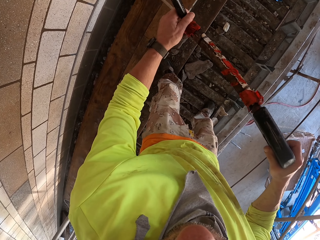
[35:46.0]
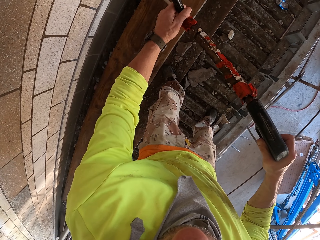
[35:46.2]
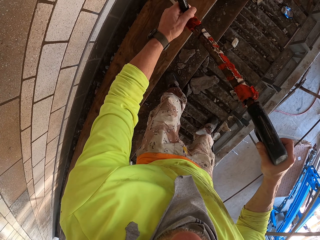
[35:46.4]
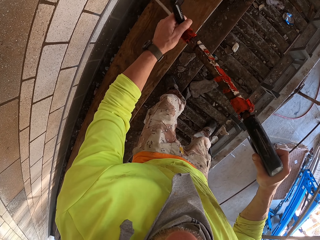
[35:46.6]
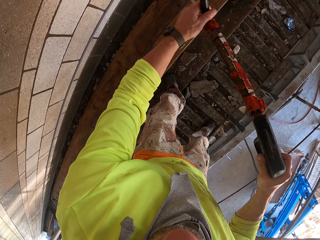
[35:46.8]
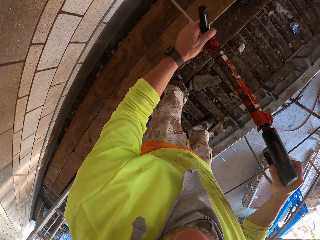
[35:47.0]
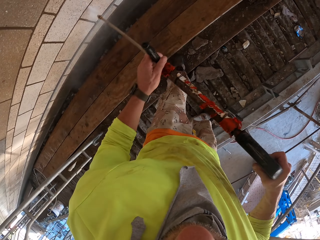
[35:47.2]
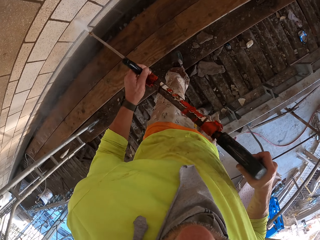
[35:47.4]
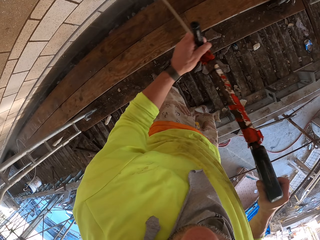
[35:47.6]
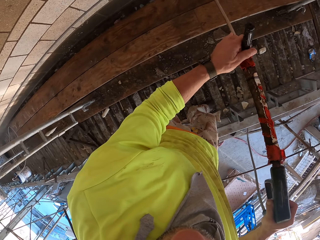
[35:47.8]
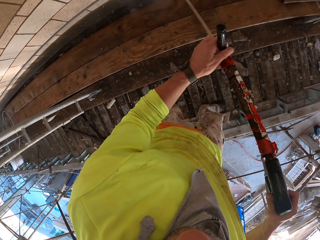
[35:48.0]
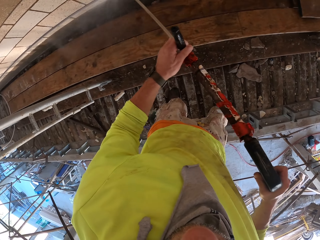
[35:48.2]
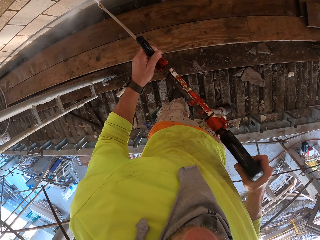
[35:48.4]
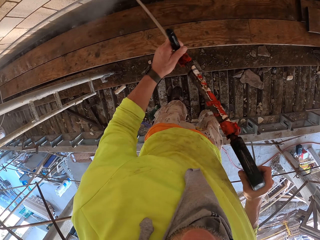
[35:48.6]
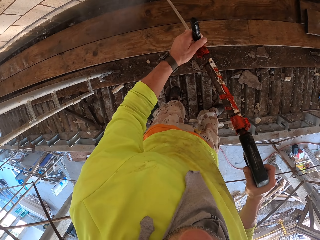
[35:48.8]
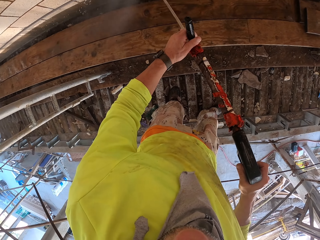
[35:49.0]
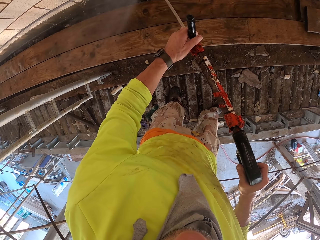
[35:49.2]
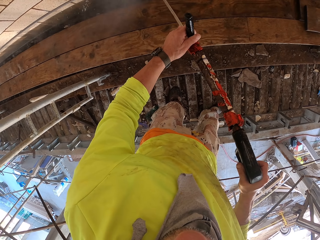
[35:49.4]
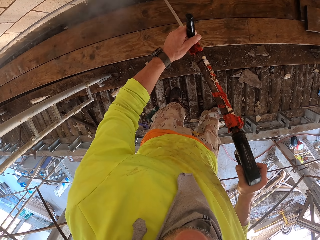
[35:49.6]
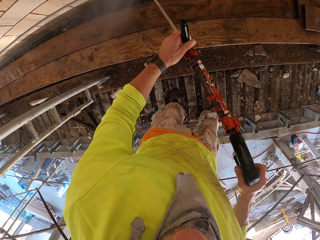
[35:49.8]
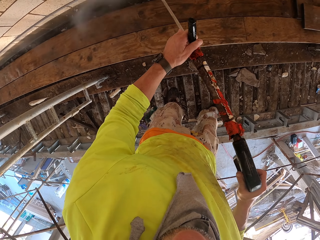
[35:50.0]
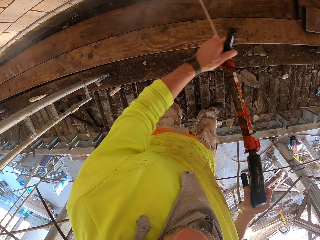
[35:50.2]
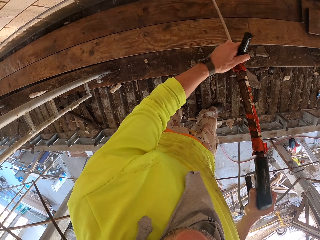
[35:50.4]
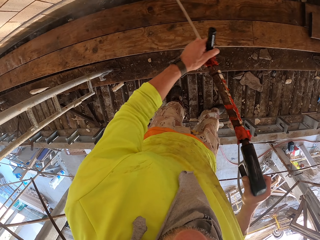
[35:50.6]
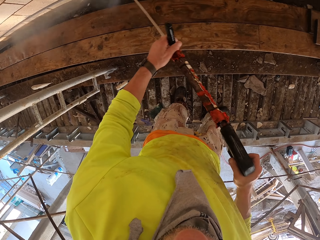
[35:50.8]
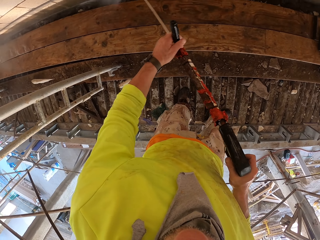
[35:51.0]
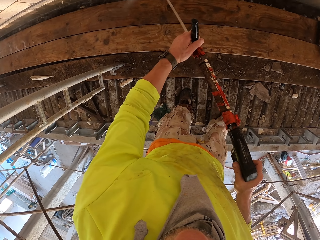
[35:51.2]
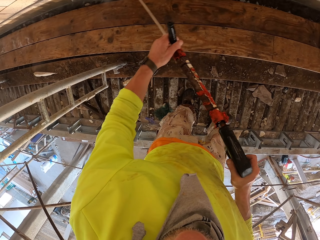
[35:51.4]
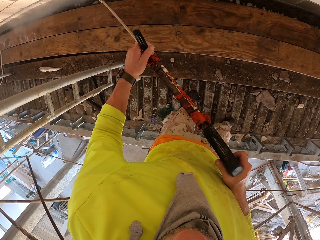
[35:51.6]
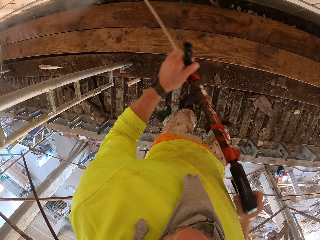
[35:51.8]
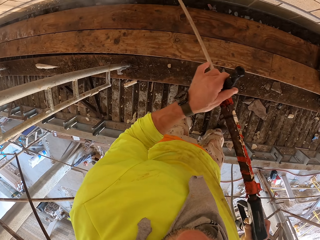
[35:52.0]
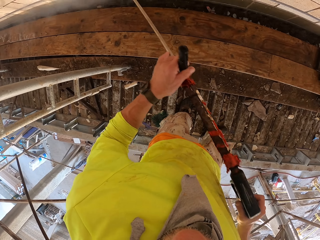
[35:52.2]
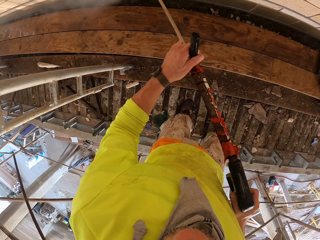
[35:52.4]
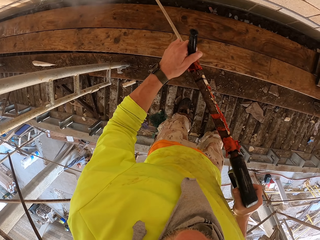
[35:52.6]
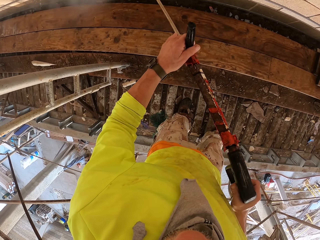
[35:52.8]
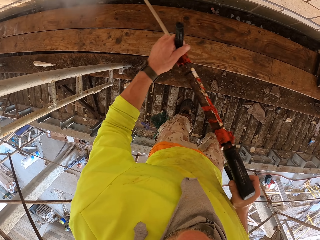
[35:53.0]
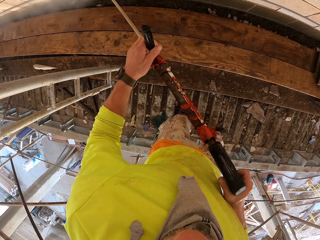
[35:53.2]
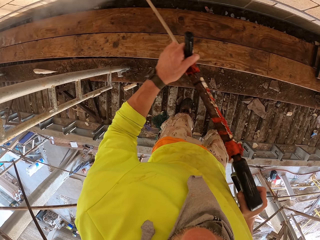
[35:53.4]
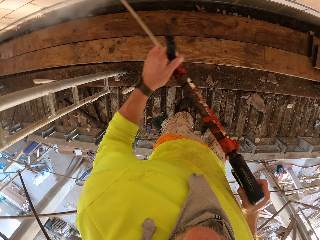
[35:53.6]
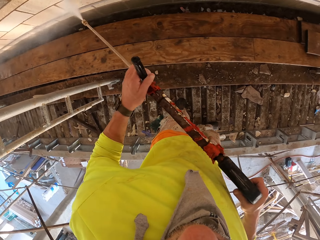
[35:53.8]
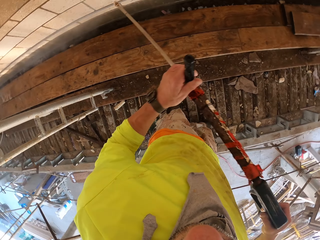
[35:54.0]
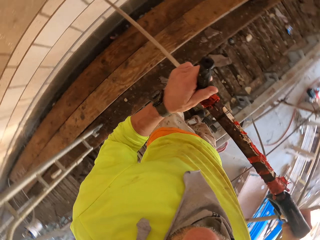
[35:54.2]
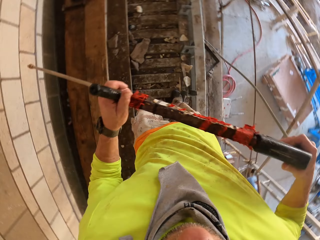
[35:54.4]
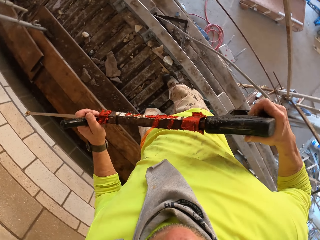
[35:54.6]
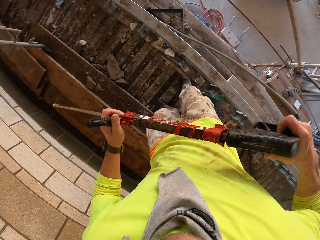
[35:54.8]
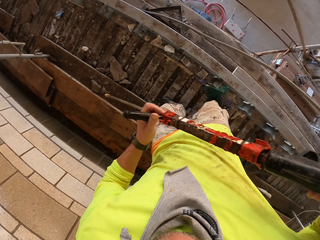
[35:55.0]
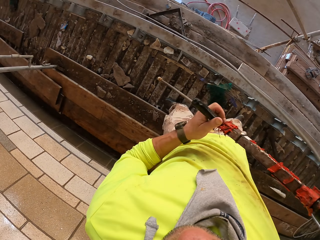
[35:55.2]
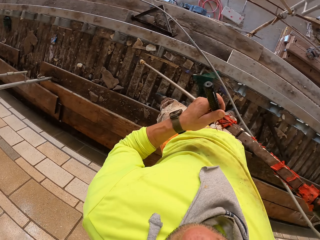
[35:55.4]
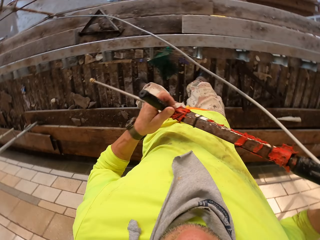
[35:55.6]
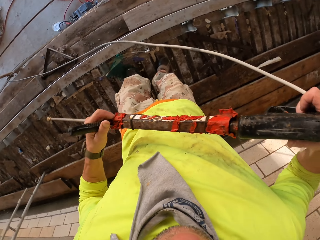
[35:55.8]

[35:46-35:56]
The camera wearer turns to the side.

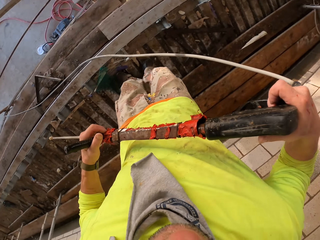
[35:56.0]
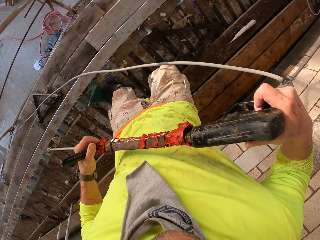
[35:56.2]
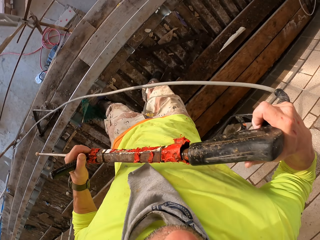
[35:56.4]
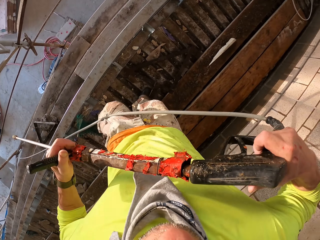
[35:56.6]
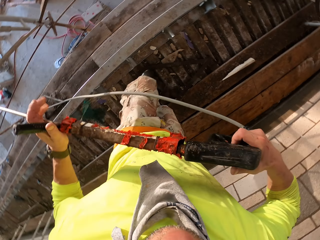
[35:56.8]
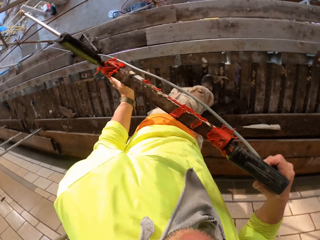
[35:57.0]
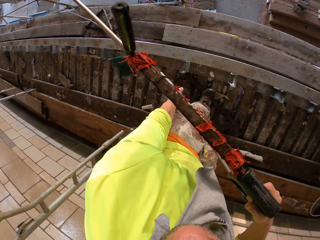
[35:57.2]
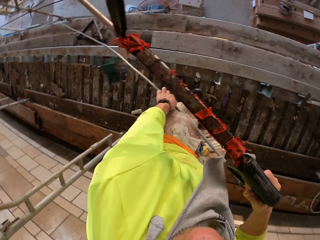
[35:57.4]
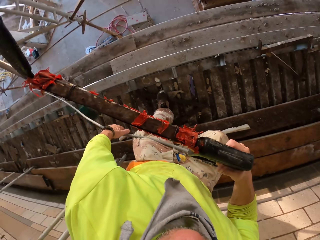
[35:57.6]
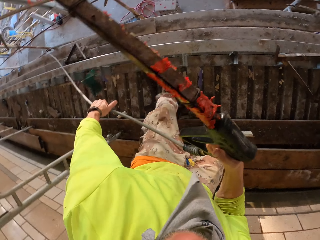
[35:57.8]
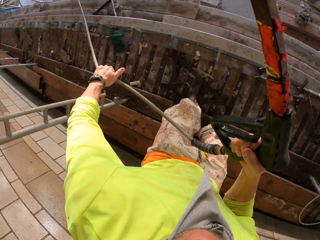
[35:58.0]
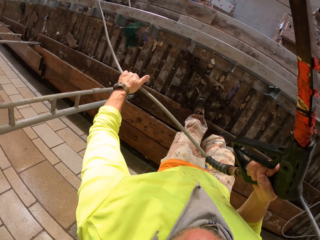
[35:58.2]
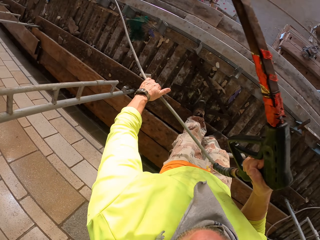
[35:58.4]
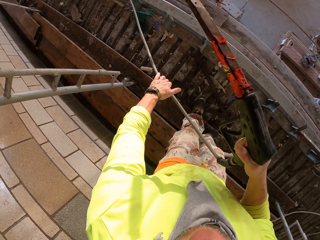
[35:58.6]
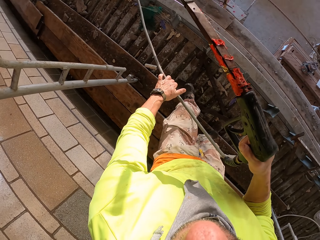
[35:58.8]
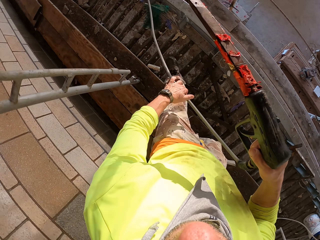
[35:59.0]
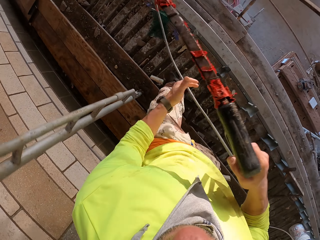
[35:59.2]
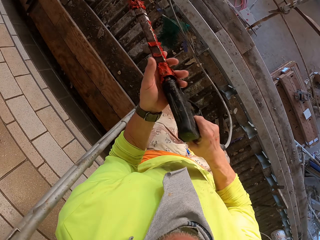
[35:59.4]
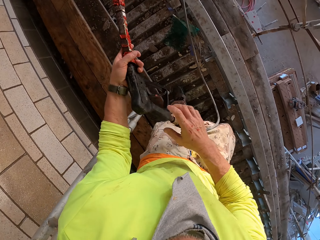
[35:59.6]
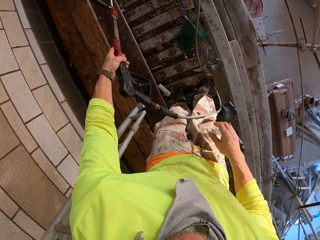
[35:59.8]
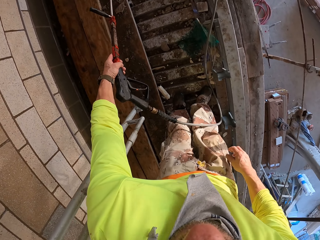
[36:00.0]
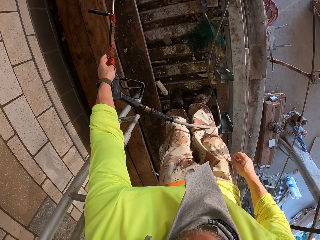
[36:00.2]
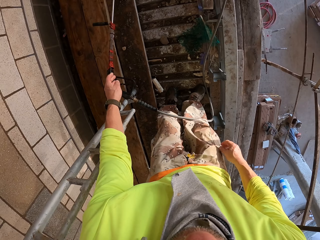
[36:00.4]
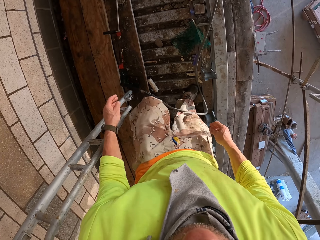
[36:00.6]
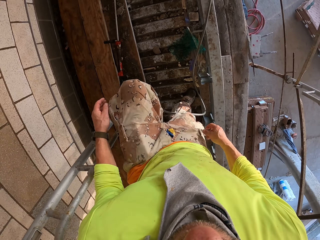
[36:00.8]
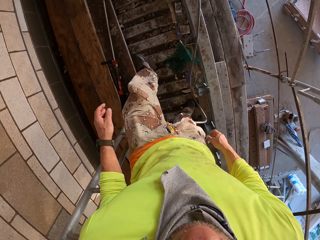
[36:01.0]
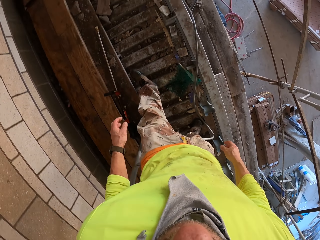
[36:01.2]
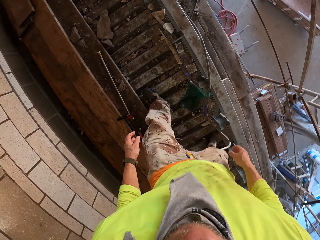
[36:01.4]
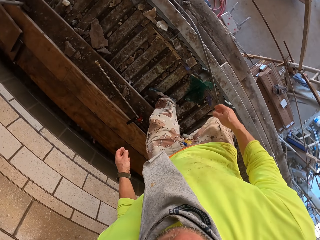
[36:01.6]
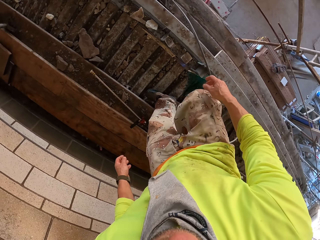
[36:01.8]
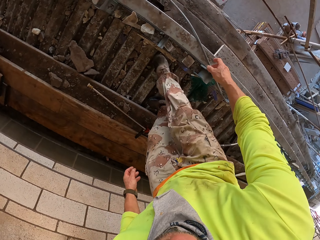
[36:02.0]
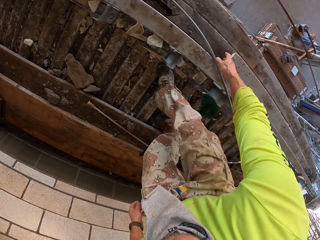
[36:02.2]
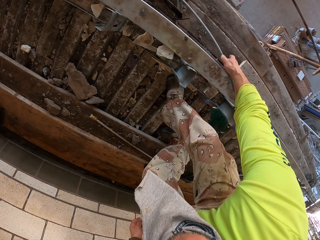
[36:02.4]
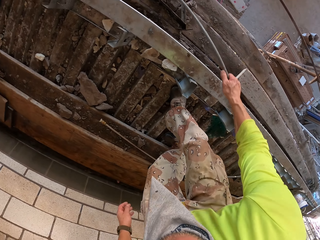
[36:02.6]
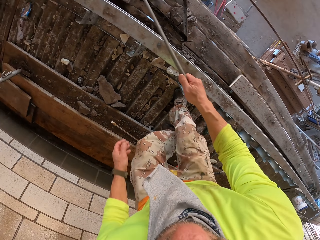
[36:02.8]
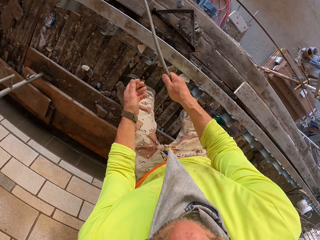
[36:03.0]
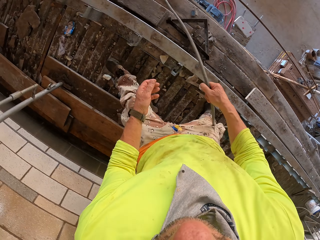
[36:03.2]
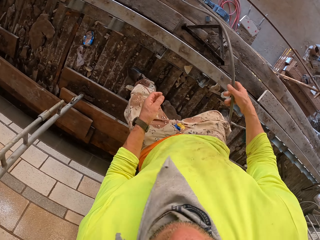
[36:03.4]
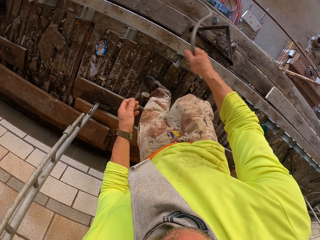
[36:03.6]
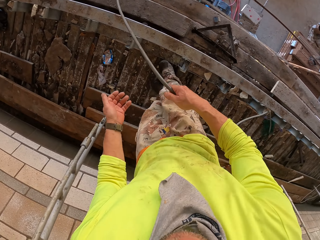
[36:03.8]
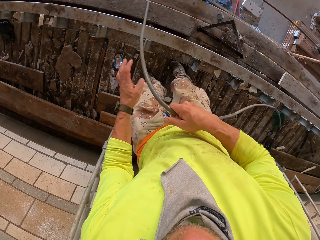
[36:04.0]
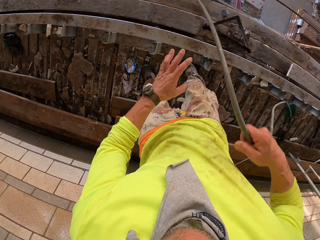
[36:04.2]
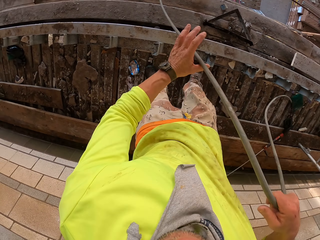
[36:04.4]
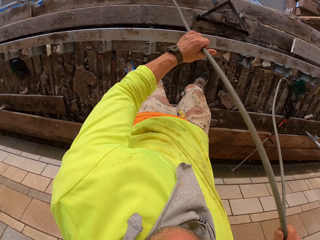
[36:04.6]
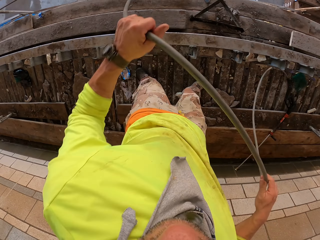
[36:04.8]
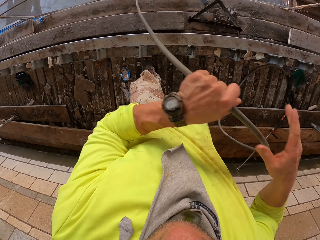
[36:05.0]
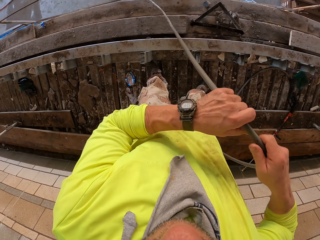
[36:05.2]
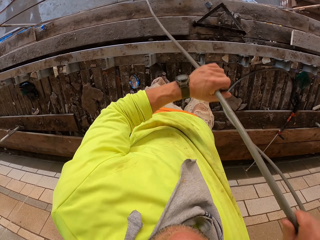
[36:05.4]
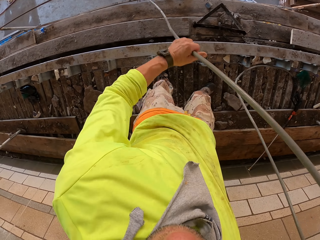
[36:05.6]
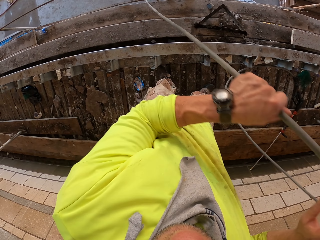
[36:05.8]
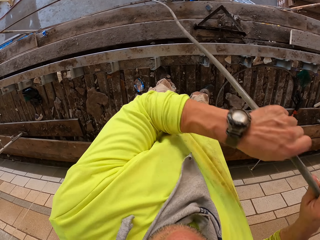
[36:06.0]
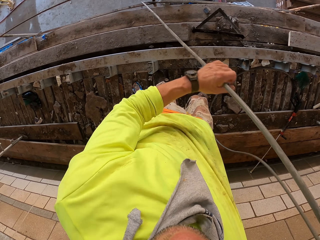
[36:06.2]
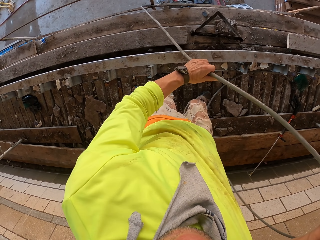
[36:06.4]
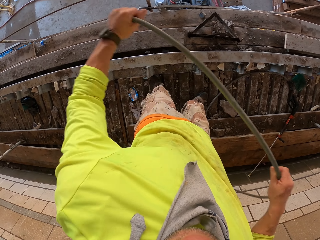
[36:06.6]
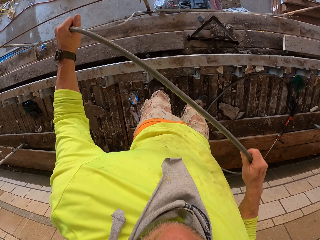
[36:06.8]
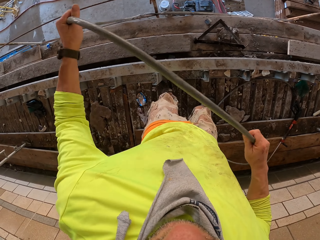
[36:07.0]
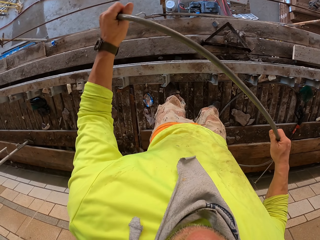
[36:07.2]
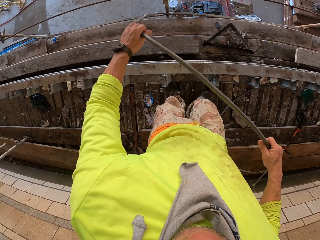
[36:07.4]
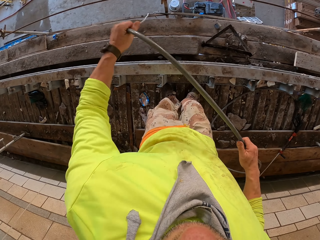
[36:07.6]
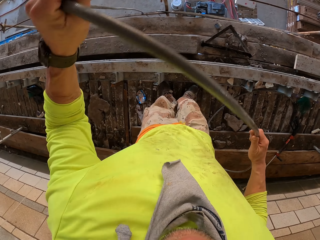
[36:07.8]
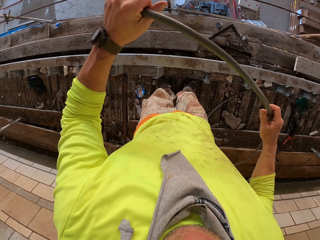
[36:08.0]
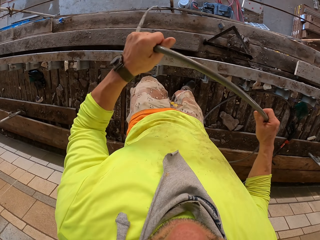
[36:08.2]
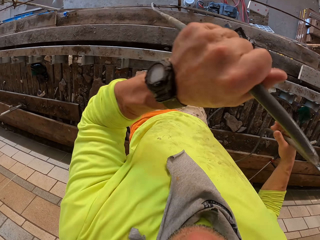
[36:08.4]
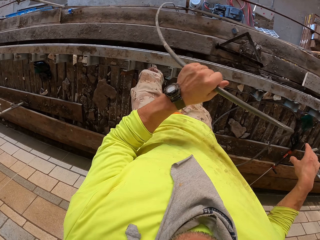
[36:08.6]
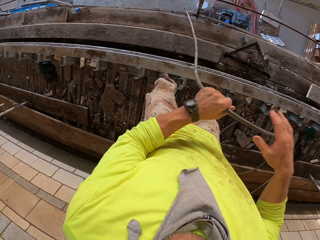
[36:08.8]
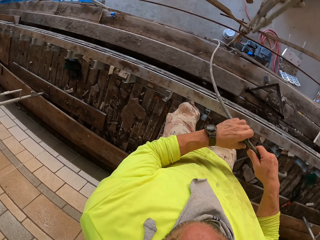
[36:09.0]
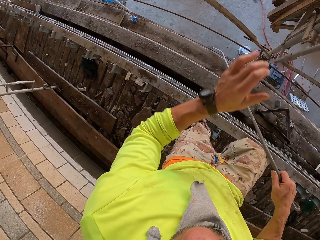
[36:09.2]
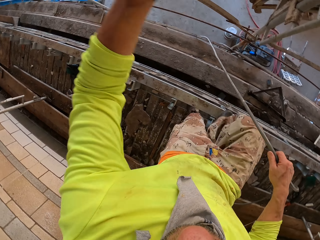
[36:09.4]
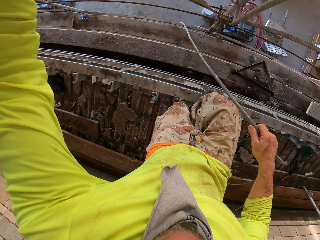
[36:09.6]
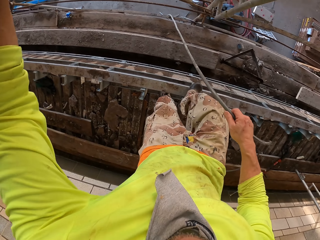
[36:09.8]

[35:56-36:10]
The camera wearer holds a Loctite PL3 and walks. They hold a cable. They pull a pipe. They put the Loctite PL3 down. They walk around. They pull the pipe. They hold the cable. They adjust the cable.
